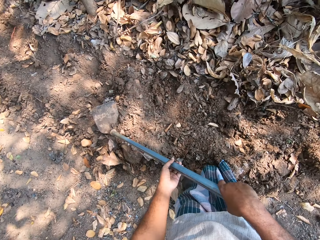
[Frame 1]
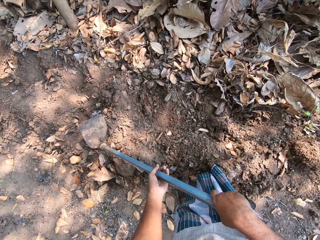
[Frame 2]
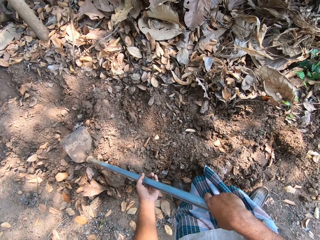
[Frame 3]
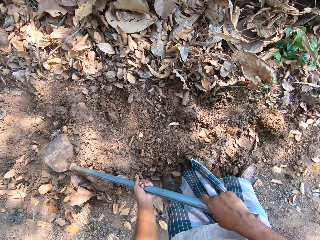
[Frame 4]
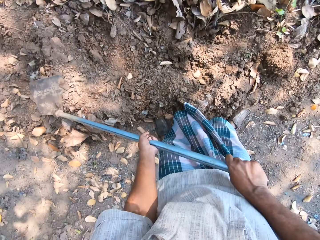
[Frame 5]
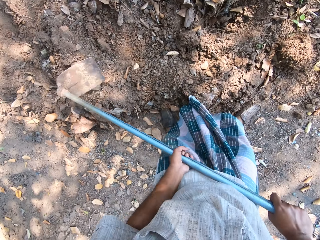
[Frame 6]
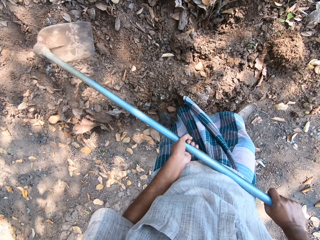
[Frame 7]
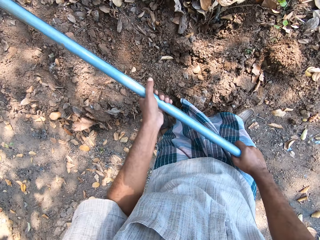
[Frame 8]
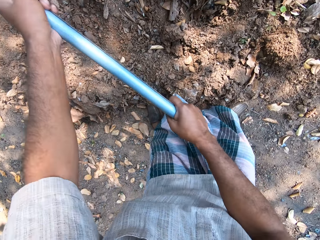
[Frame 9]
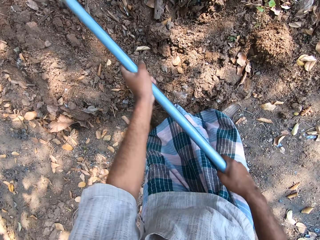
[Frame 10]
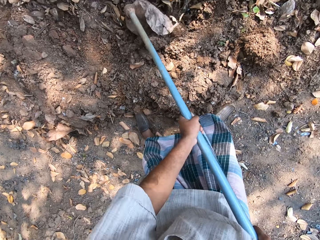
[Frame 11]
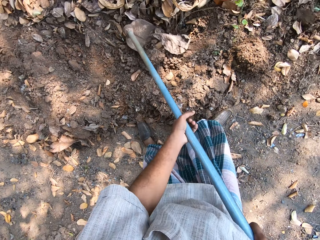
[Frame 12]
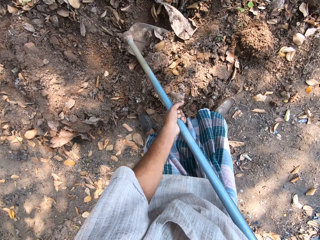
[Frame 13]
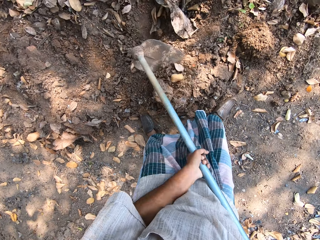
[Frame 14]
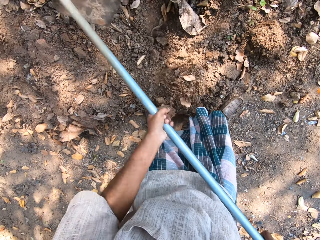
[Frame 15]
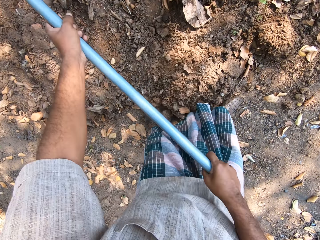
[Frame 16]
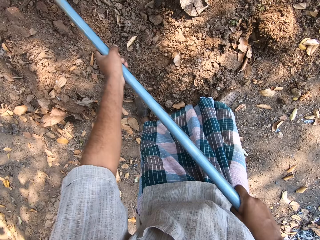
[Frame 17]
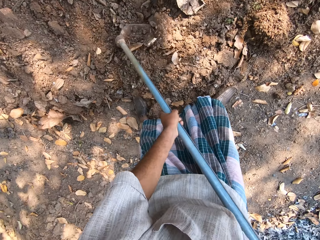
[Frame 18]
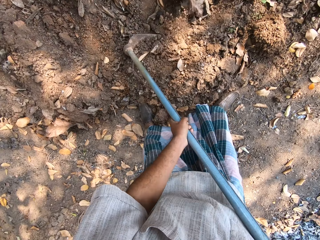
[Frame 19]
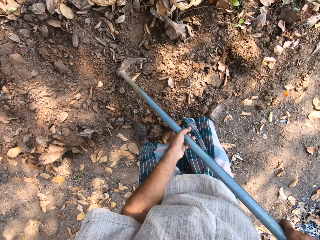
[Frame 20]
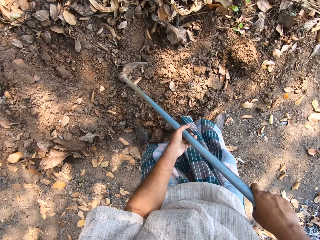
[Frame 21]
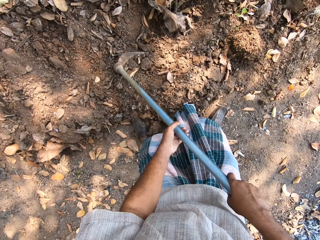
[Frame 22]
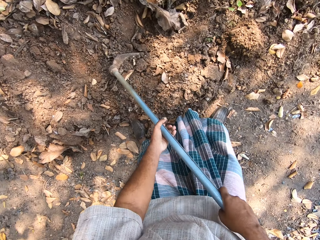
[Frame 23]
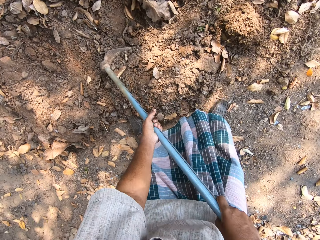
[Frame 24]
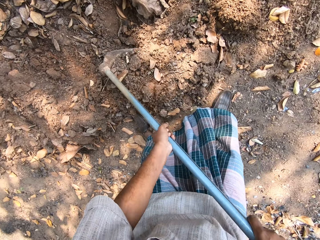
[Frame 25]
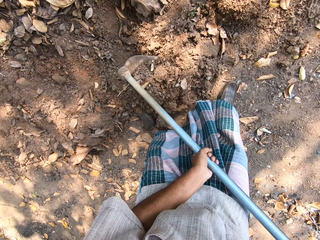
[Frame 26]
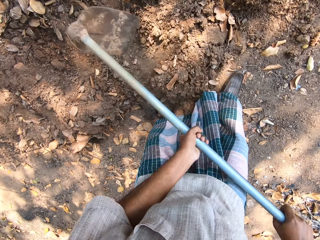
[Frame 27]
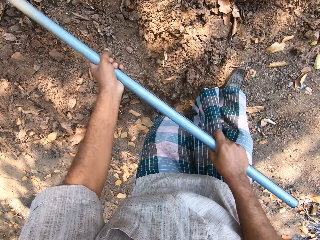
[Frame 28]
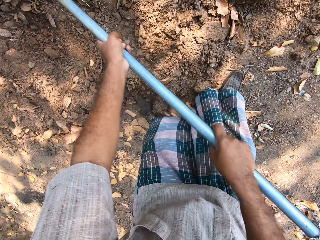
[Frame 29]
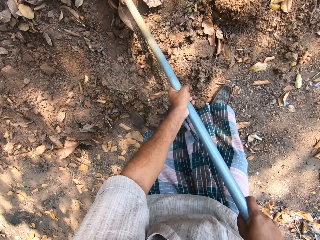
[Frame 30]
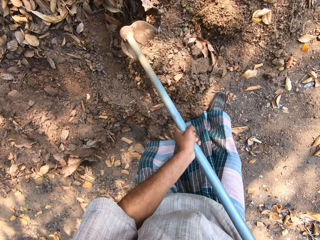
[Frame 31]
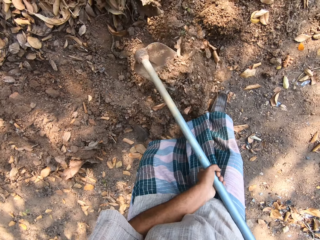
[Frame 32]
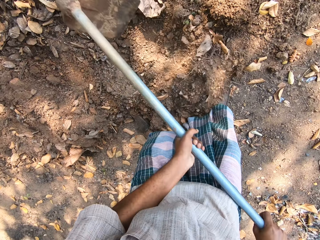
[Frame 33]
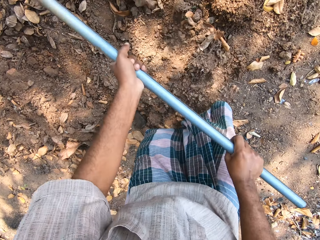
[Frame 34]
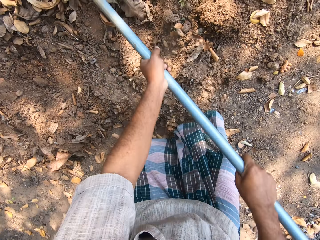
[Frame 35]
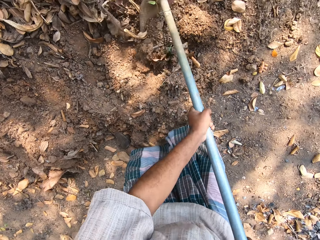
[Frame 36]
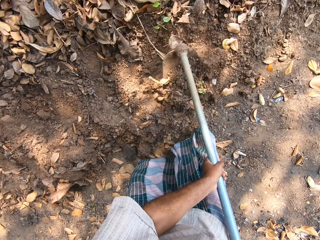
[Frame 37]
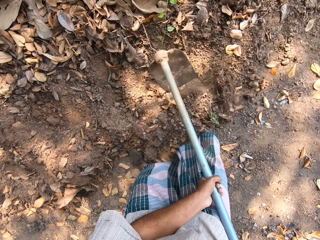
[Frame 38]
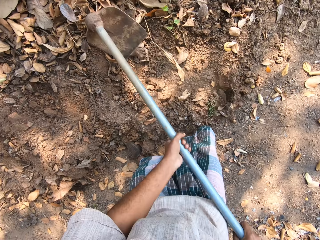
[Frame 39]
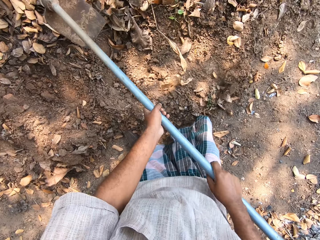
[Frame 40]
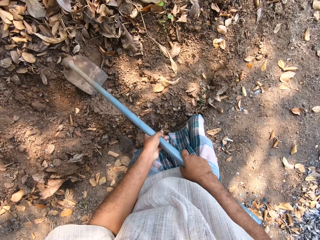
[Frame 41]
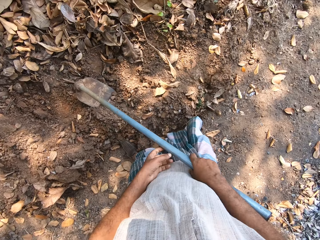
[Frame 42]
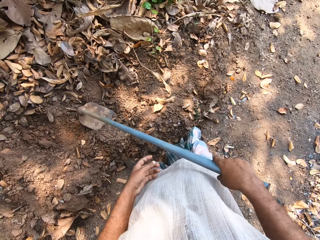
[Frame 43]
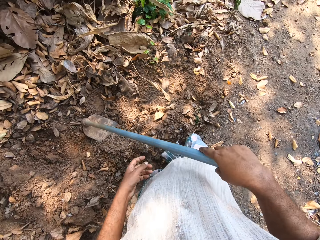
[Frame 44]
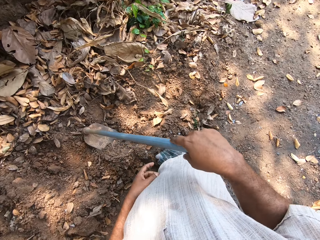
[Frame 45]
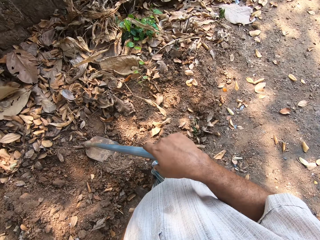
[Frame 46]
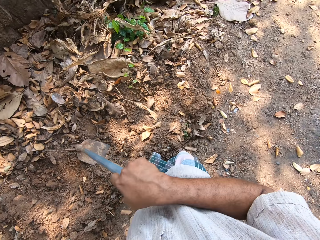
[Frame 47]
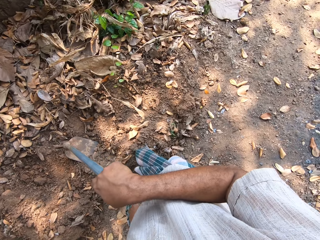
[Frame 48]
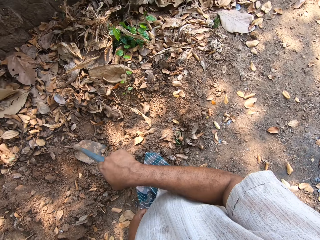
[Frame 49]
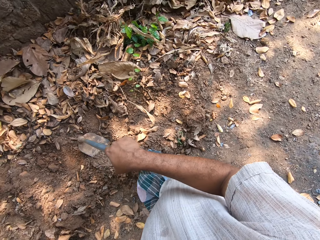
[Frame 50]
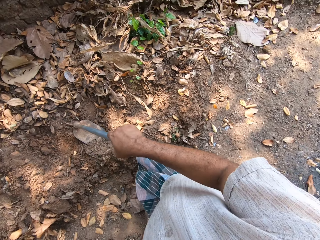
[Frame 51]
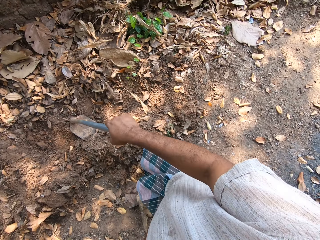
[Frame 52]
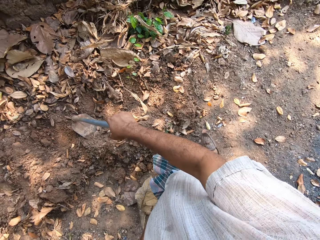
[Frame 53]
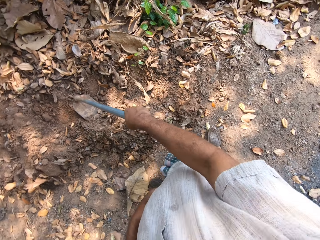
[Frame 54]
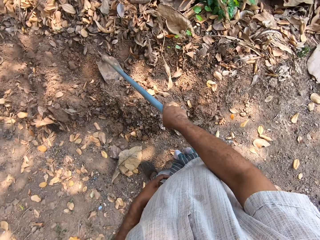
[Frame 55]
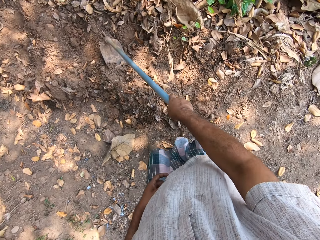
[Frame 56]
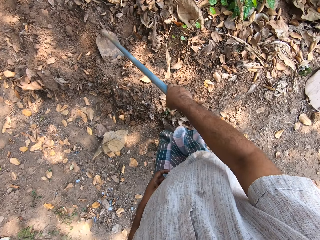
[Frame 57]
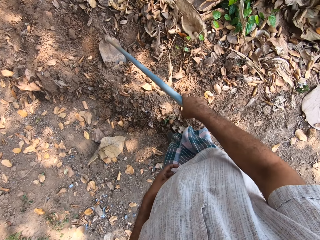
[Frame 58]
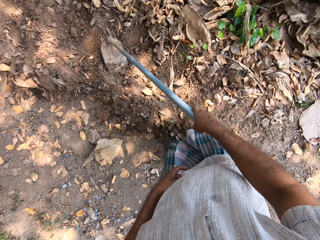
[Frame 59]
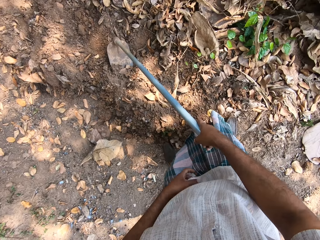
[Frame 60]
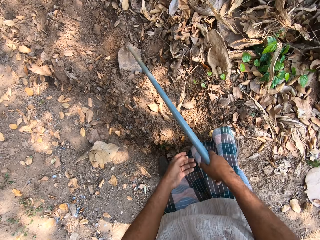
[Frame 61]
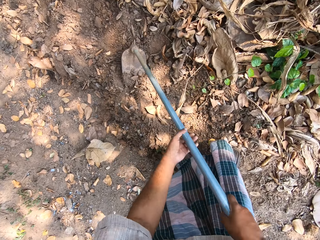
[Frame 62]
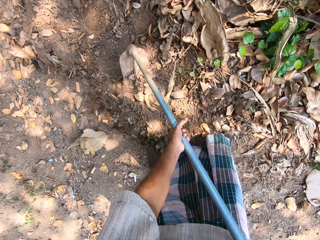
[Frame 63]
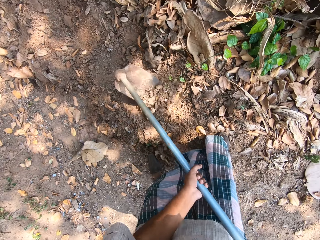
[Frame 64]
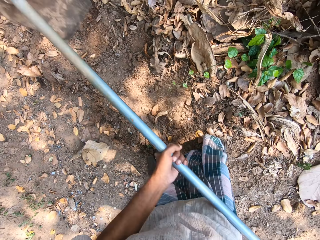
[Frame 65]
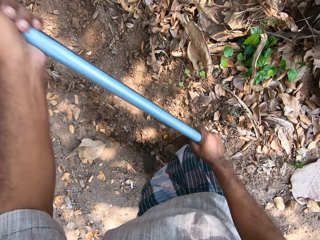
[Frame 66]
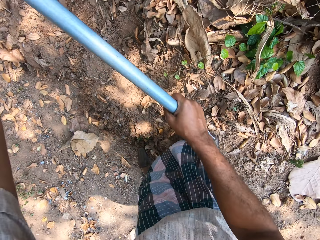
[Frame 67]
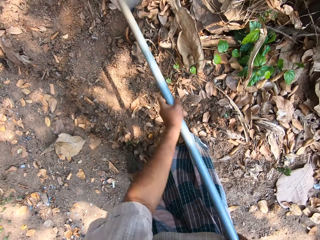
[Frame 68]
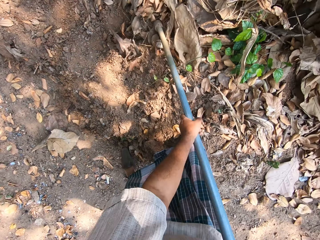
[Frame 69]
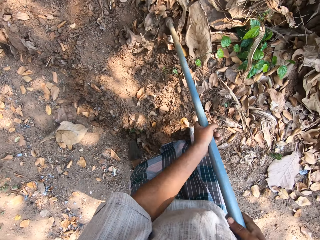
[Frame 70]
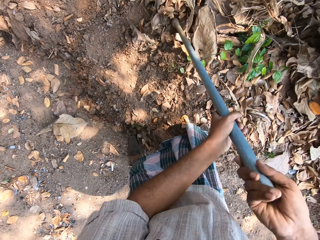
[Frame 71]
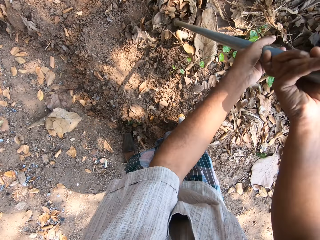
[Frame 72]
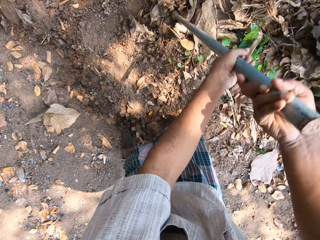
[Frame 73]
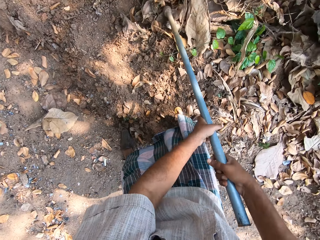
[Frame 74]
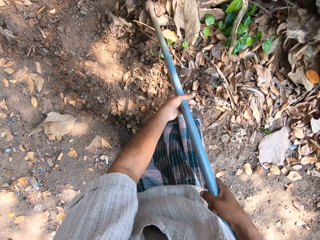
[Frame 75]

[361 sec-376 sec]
The camera wearer lifts the hoe from the ground with both hands. He tills the ground with the hoe in his hands. He places the hoe in his hands on the ground. He walks around the farm. He holds the hoe with both hands. He tills the ground with the hoe in his hands.

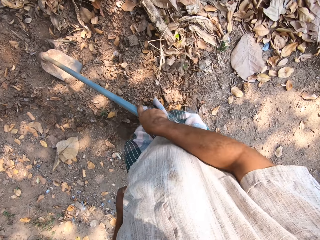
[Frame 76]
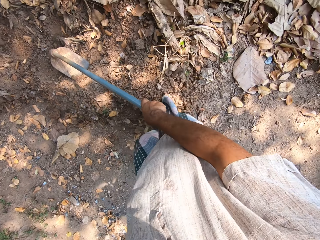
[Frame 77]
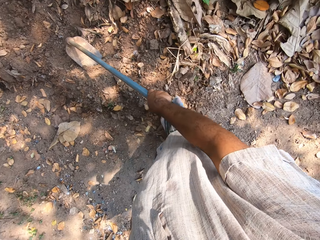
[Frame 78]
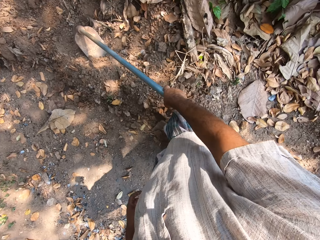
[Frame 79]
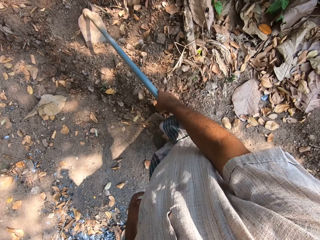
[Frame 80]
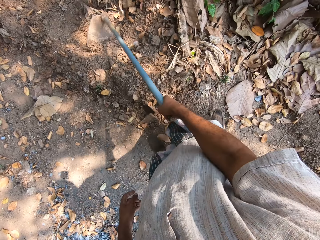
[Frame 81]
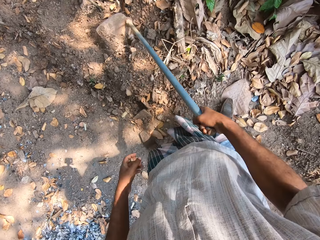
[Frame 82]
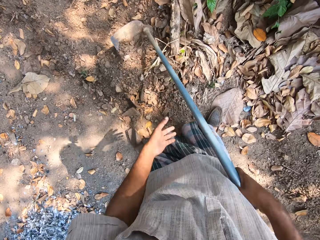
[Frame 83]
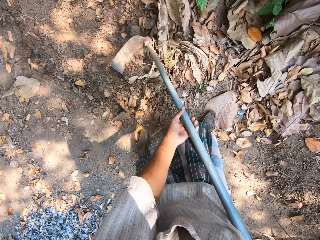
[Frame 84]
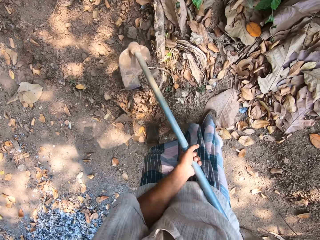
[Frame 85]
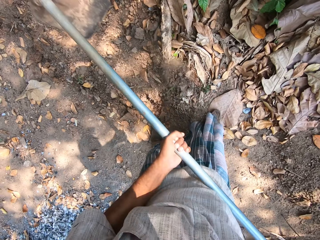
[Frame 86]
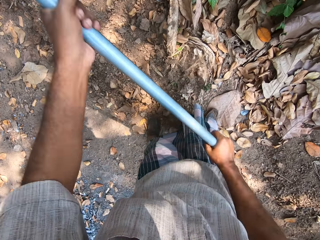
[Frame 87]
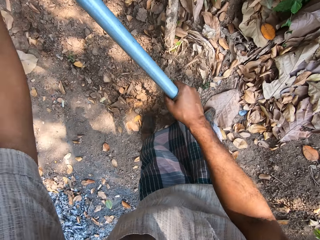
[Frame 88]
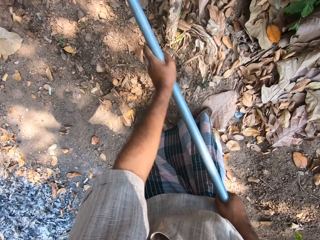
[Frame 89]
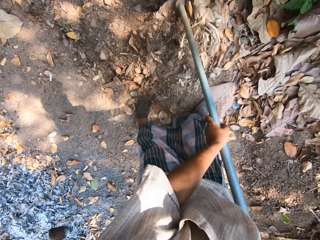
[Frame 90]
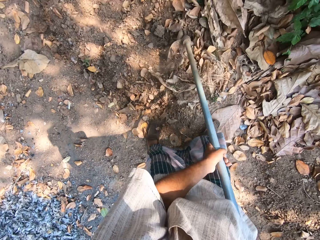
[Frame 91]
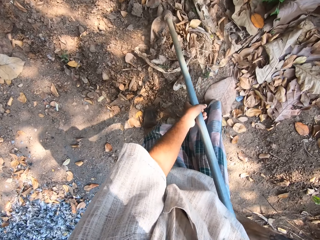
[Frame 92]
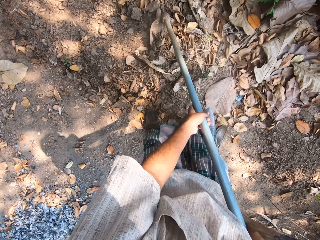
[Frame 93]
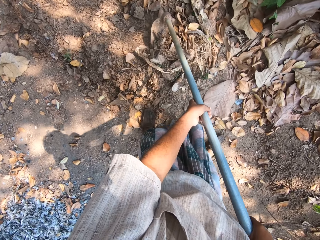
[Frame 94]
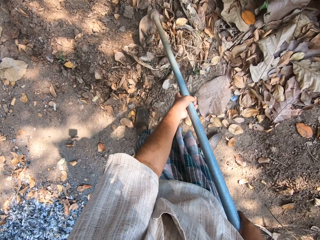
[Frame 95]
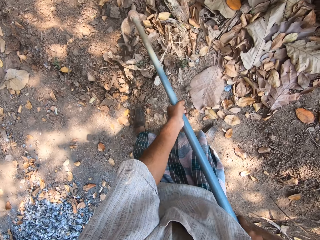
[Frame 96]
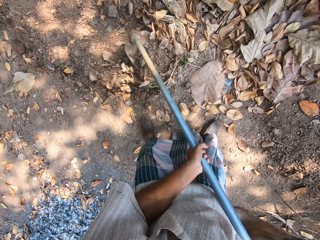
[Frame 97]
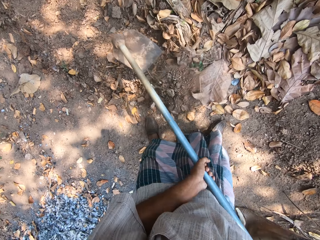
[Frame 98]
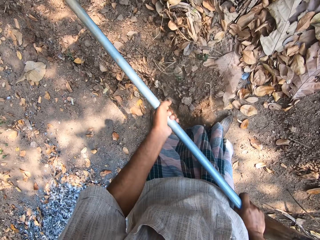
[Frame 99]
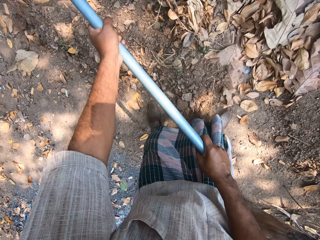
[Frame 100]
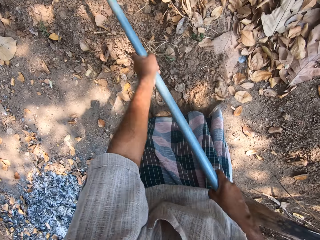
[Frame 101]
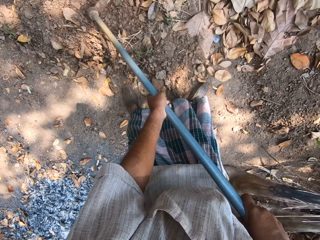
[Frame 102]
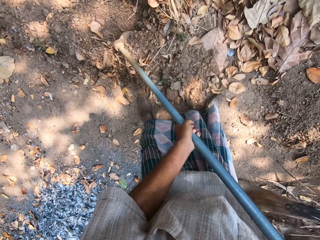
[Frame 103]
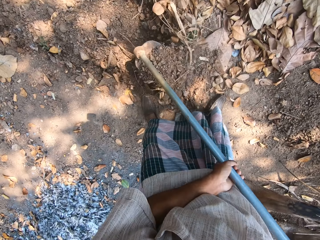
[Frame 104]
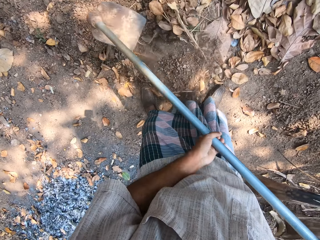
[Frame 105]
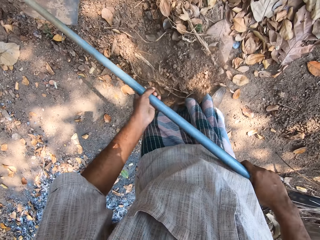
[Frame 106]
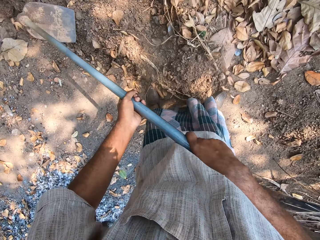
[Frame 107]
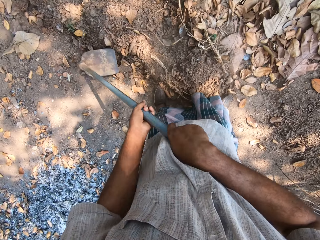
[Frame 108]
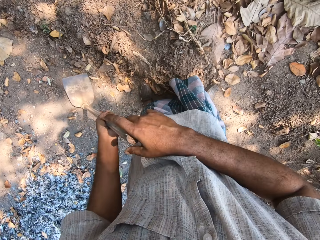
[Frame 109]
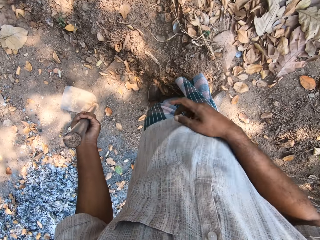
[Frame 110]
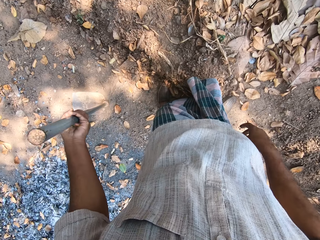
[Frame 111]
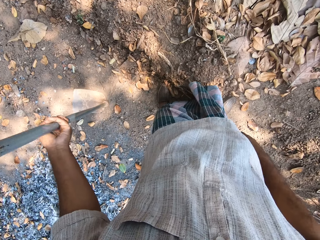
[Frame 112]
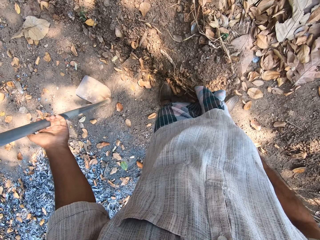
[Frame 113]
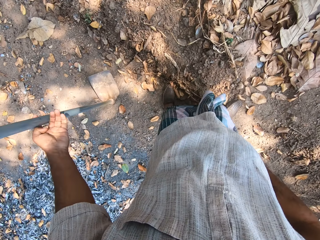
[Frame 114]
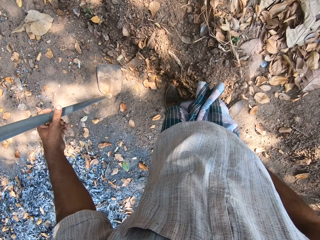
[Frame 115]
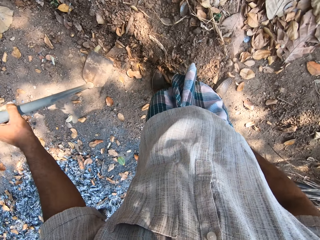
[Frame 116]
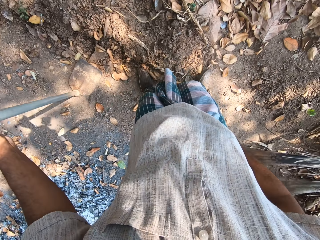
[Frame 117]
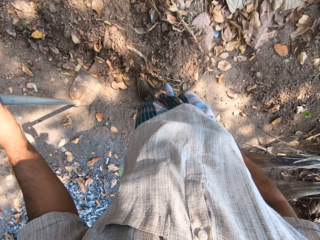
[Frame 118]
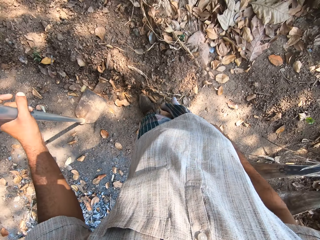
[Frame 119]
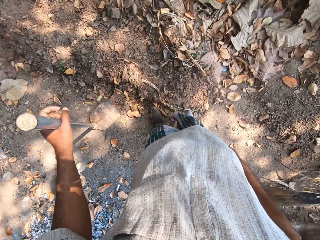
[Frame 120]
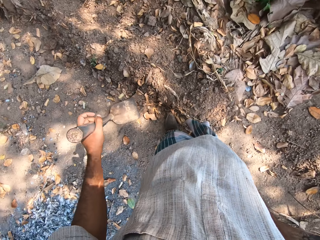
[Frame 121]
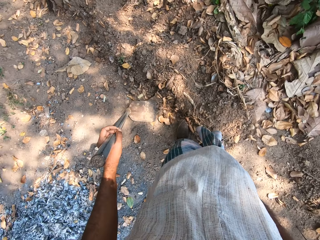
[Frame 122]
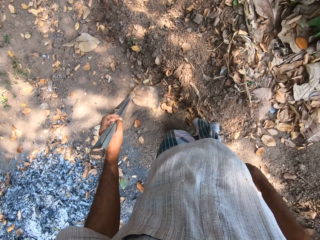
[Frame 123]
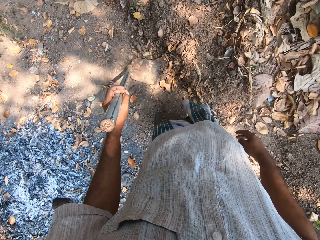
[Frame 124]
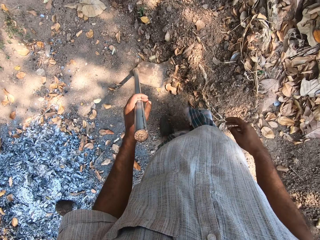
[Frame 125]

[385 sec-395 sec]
The camera wearer moves the hoe on the ground with his right hand. He holds the hoe with both hands. He tills the ground with the hoe in his hands. He places the hoe in his hands on the ground. He holds his cloth with his right hand.
